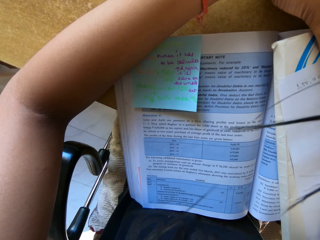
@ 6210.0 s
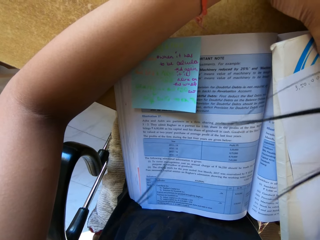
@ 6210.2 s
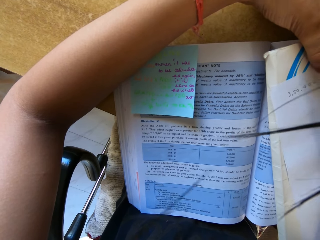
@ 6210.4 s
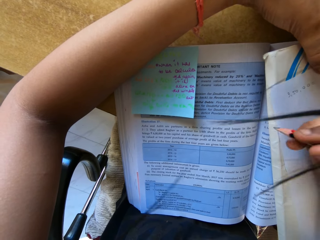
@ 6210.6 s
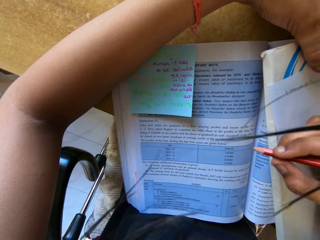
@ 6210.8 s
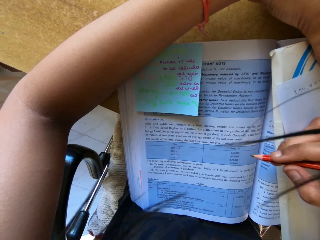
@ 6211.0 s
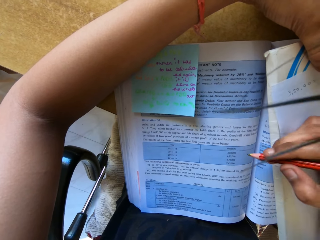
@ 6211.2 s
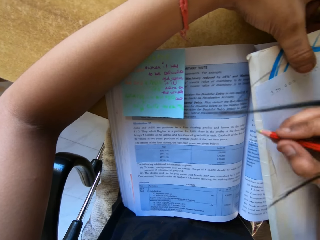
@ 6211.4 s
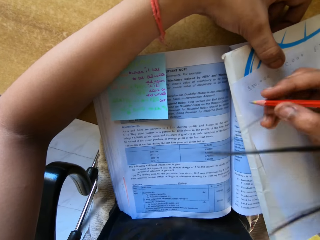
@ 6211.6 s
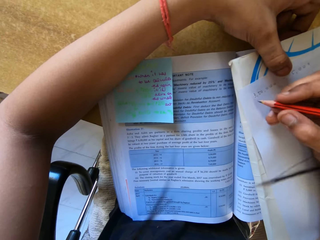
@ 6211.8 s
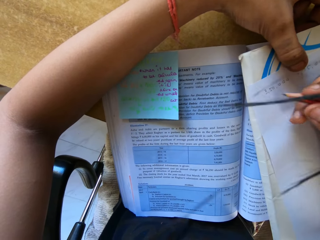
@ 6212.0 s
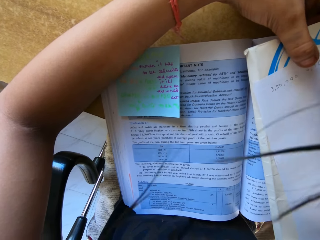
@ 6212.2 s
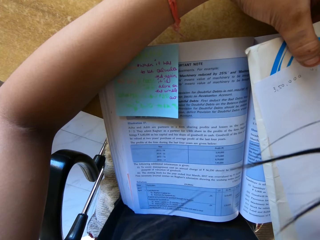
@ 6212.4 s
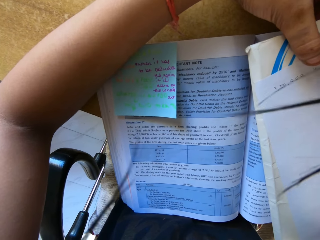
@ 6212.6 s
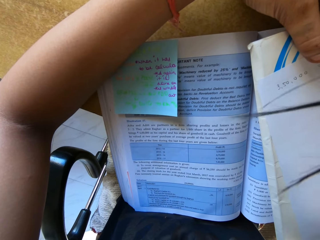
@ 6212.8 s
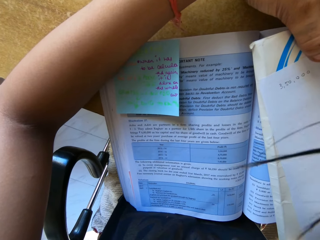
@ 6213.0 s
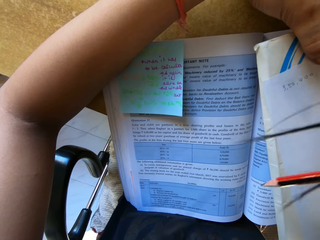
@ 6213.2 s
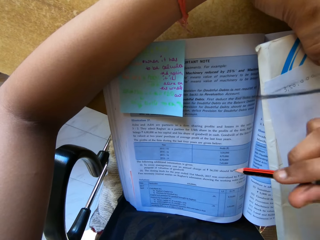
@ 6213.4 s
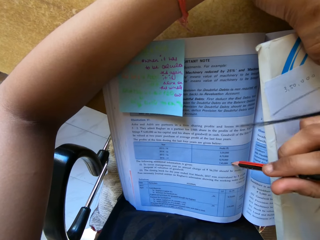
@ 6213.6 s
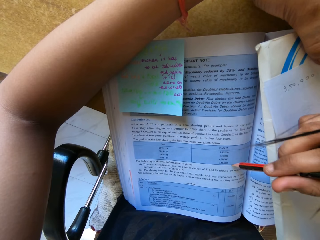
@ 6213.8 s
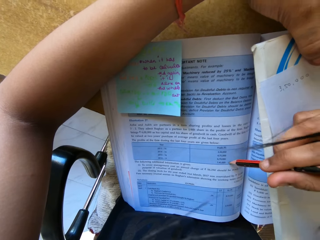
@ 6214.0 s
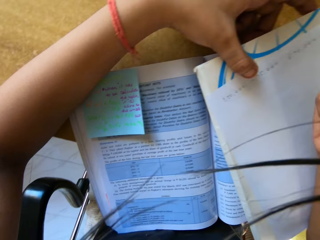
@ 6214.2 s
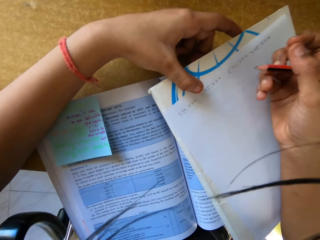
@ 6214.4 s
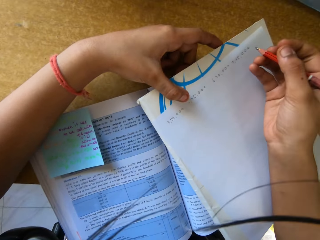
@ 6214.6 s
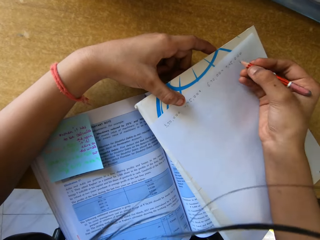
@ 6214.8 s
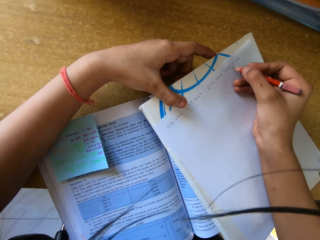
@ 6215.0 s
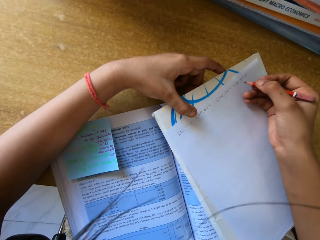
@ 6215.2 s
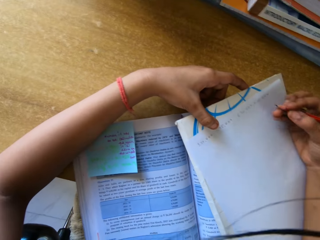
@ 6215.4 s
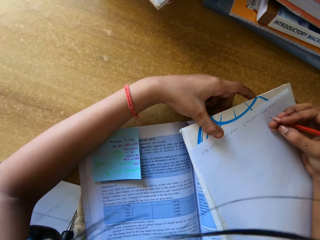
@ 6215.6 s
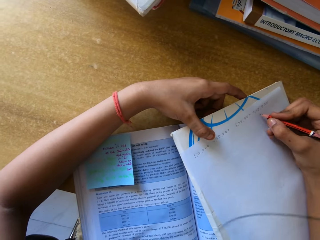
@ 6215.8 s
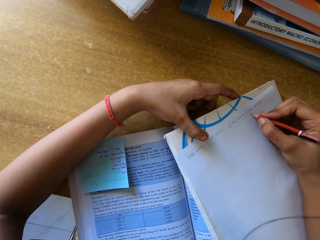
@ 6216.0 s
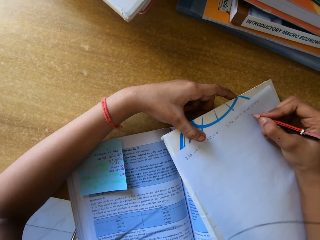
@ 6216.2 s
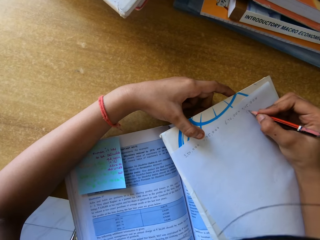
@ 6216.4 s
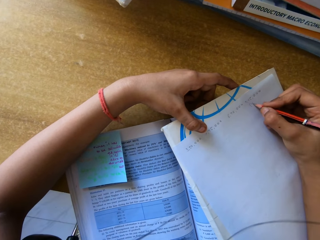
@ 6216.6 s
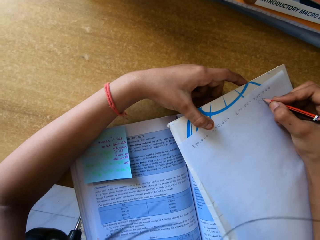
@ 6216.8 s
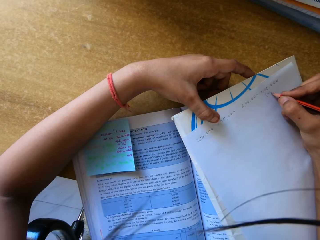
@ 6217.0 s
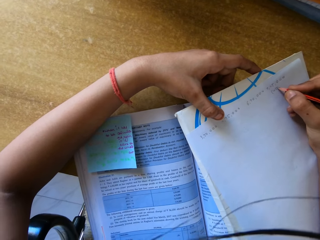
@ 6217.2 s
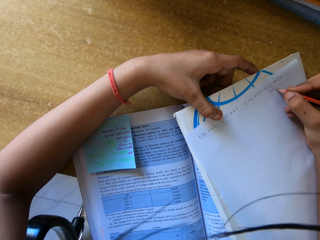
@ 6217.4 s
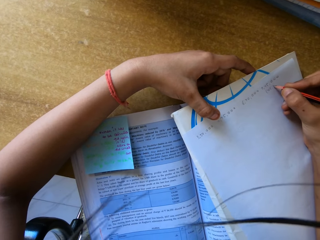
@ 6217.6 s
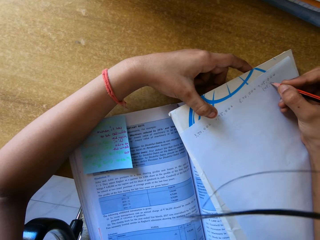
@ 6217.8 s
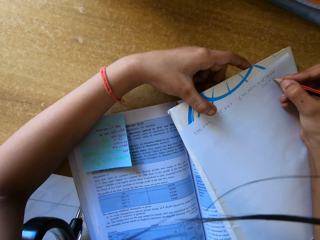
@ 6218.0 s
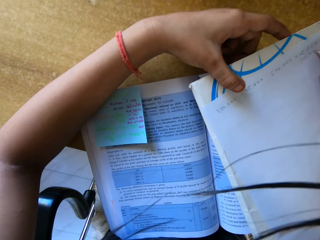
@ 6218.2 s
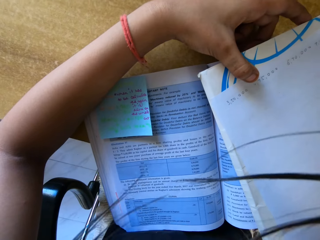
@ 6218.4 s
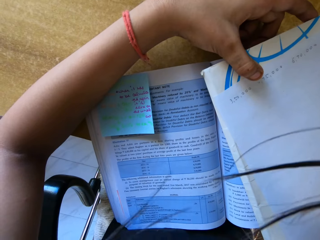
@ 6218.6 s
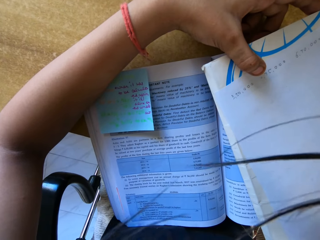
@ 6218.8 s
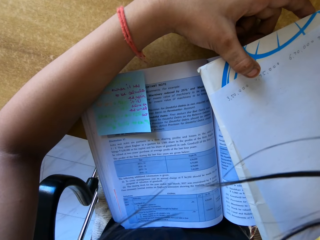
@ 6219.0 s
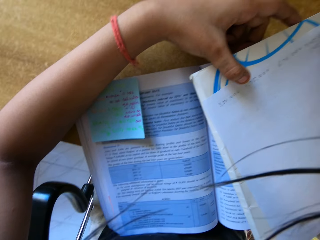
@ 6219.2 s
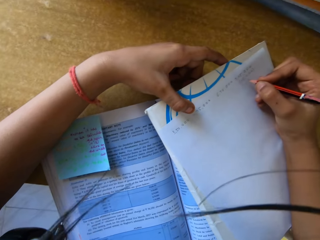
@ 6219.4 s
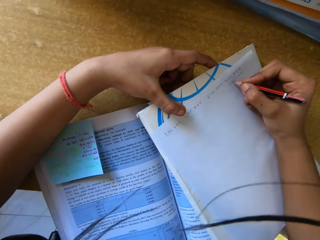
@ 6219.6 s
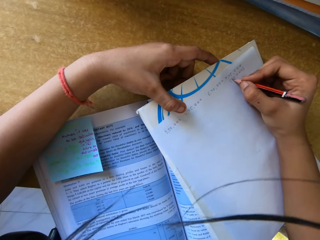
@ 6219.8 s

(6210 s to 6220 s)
The camera wearer looks at the notes. They write with the pencil.

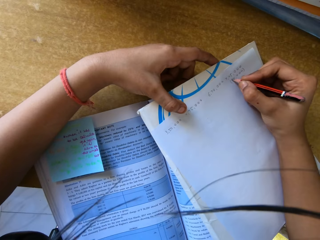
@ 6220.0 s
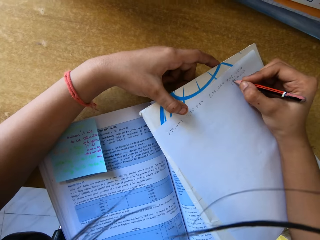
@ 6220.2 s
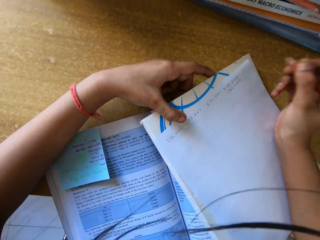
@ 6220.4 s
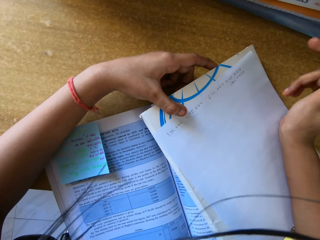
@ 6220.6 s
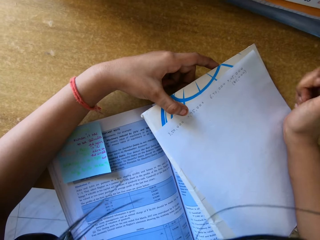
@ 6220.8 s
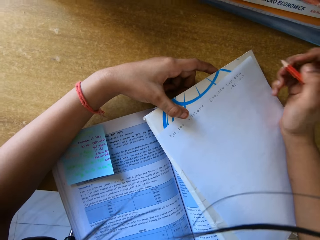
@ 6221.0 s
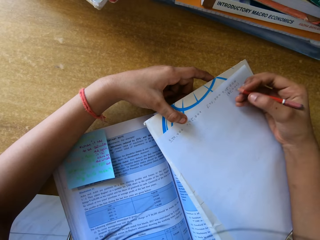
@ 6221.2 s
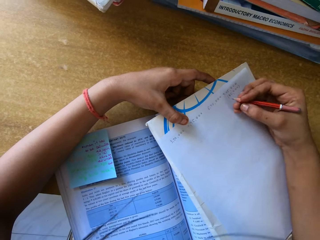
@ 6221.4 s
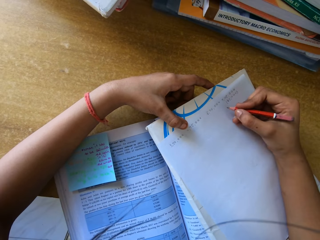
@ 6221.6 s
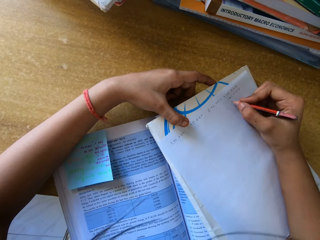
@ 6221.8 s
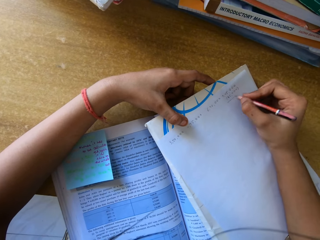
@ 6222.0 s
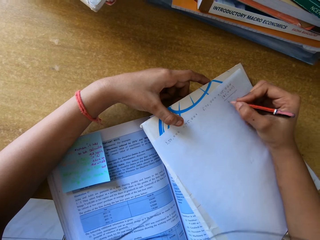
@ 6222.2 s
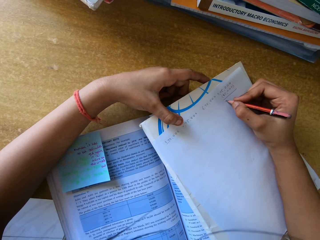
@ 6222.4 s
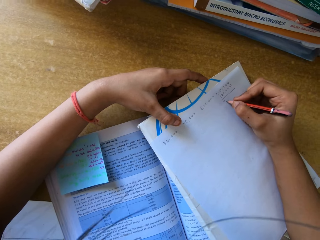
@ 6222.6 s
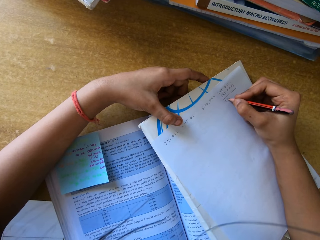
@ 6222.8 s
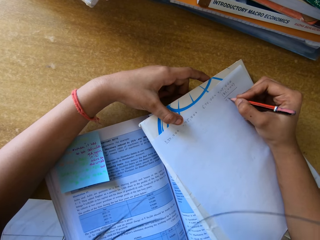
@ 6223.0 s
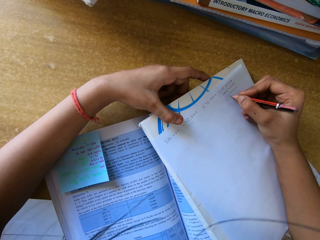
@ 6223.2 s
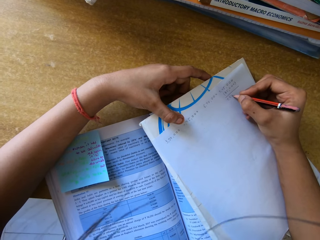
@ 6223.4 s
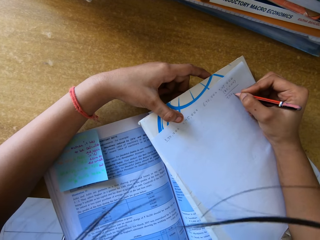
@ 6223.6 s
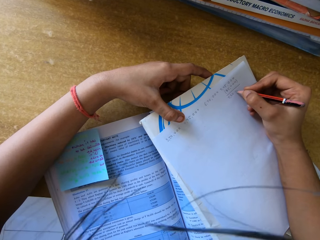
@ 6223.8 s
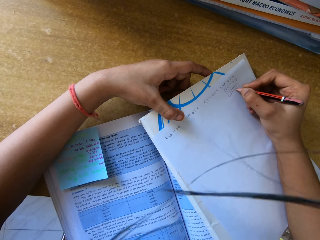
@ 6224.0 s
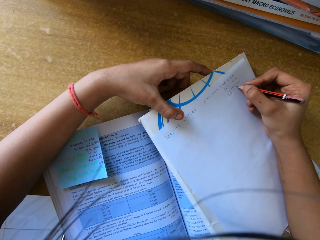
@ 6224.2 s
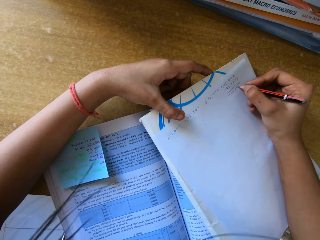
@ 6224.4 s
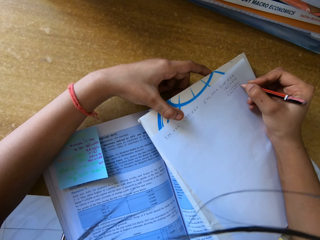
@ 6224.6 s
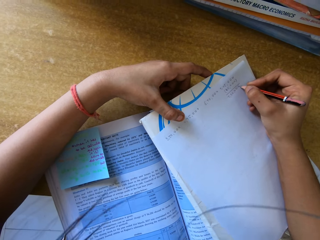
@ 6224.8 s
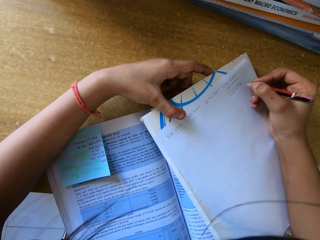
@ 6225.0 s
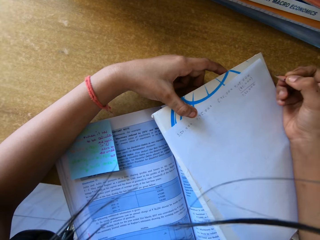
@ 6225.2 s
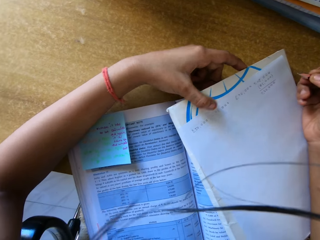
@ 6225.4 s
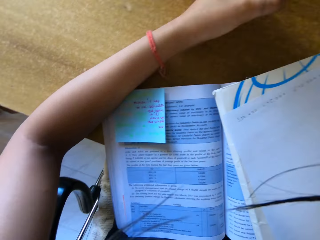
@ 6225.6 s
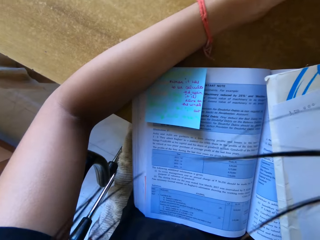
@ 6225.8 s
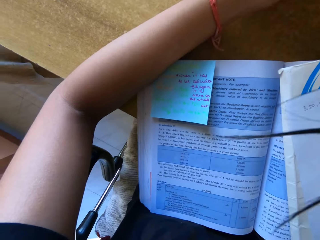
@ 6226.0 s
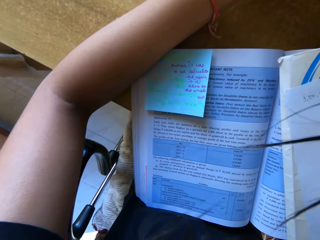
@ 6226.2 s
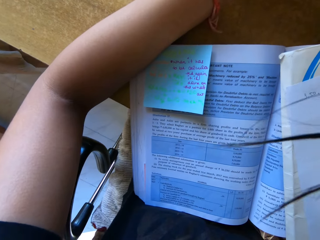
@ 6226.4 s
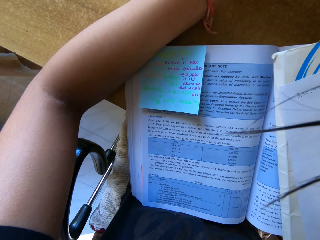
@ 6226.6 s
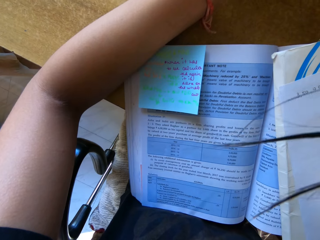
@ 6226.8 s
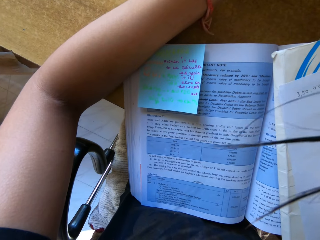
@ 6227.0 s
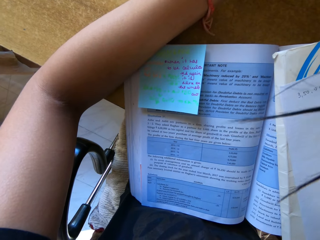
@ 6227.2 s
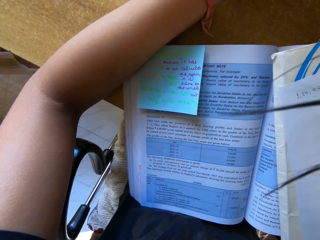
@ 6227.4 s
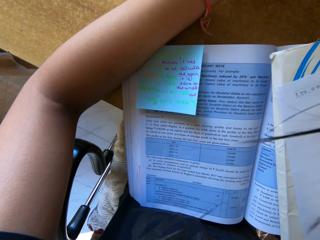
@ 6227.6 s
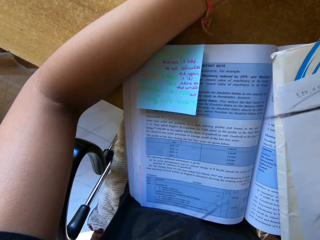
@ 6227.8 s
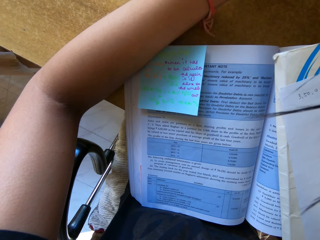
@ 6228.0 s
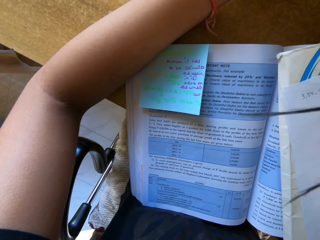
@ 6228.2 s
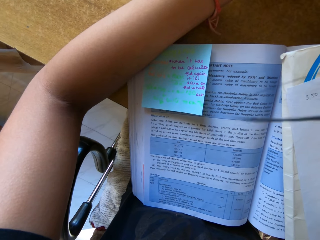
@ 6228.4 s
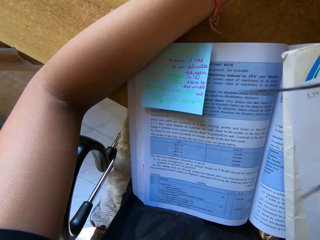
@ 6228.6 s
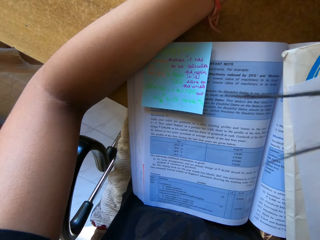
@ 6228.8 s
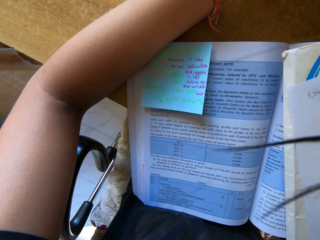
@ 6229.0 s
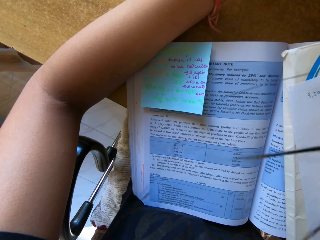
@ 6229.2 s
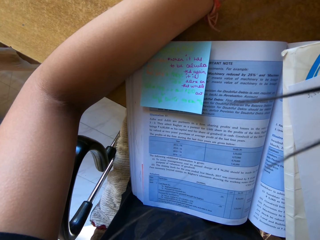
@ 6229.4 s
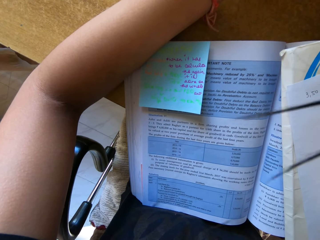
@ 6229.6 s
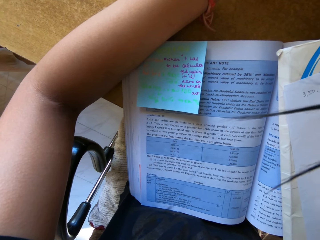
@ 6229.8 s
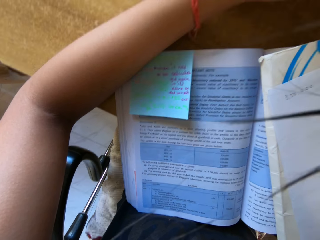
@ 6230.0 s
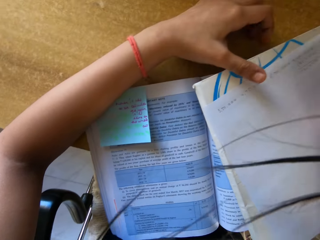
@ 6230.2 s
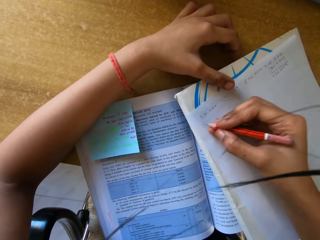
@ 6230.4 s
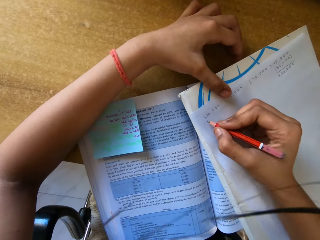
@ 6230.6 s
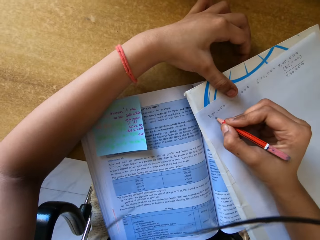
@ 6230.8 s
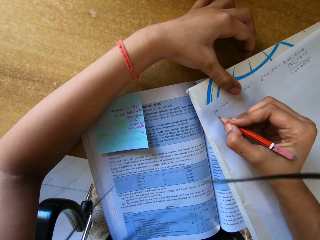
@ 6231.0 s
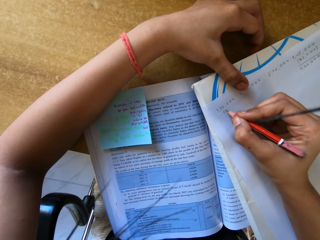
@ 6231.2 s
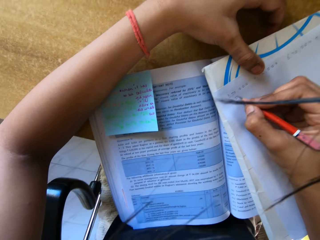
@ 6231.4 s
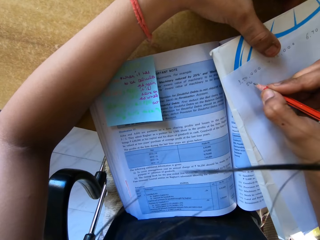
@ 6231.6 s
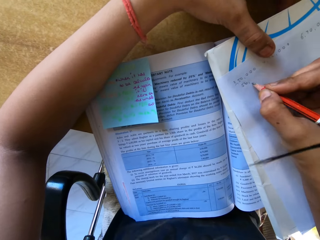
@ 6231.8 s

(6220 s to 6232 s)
The camera wearer tilts the pencil. They write with the pencil. They look at the book. They write with the pencil.
